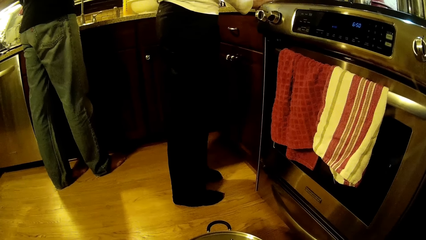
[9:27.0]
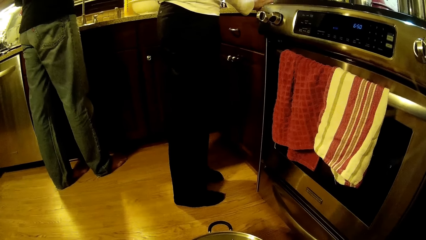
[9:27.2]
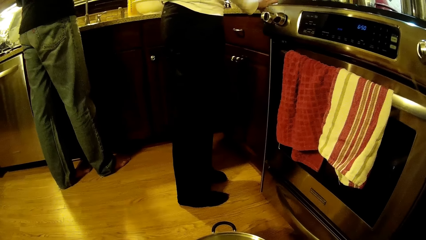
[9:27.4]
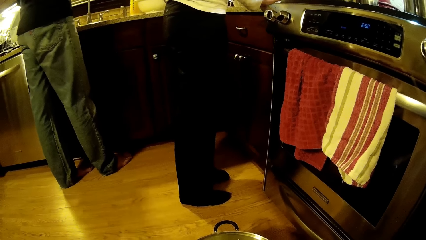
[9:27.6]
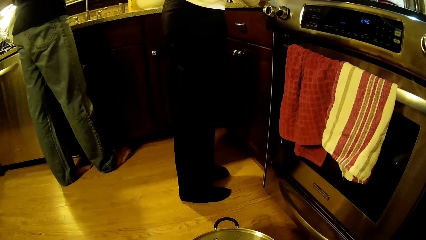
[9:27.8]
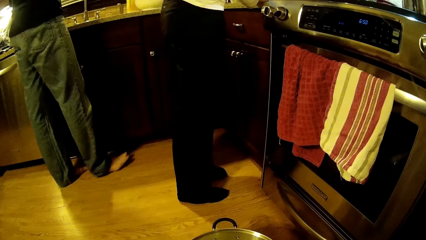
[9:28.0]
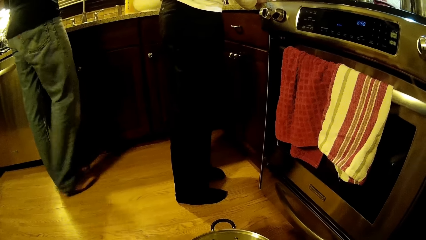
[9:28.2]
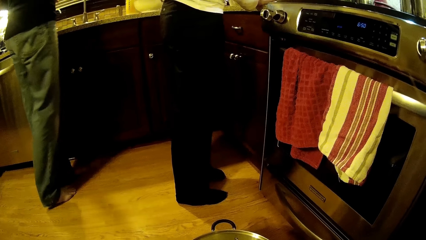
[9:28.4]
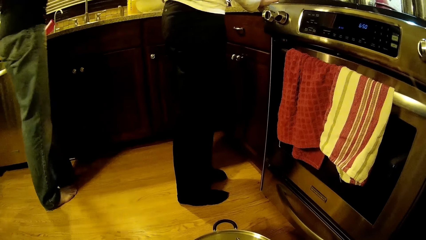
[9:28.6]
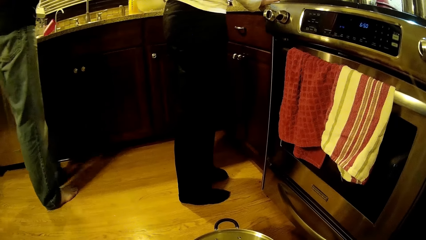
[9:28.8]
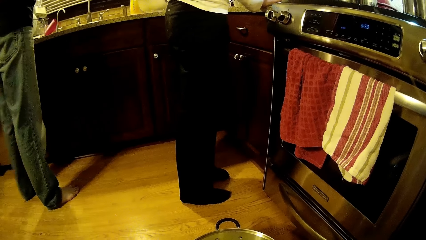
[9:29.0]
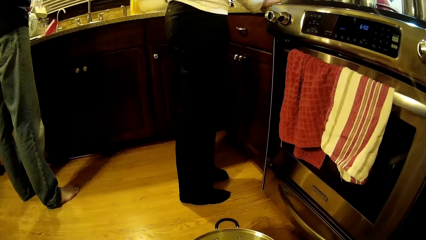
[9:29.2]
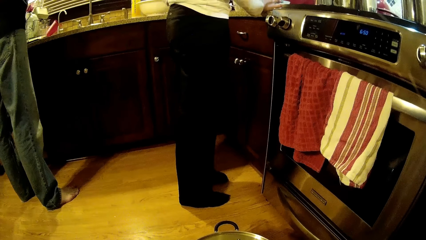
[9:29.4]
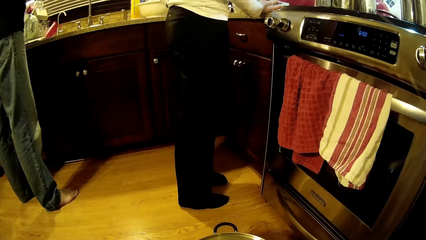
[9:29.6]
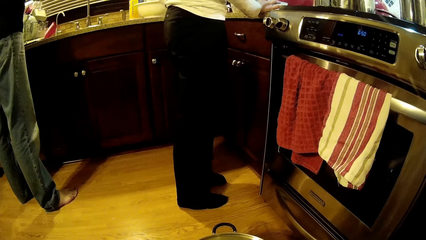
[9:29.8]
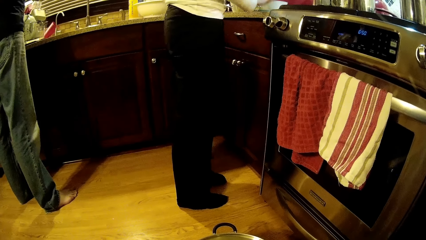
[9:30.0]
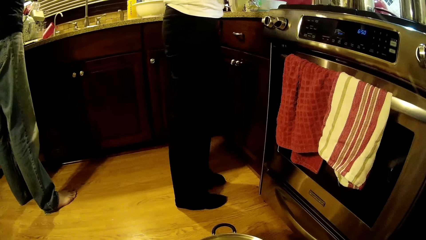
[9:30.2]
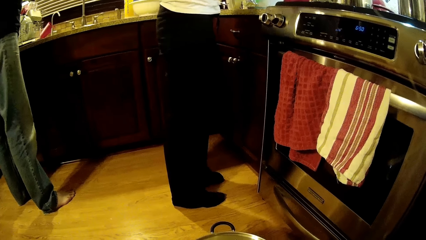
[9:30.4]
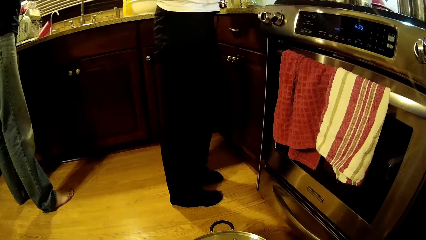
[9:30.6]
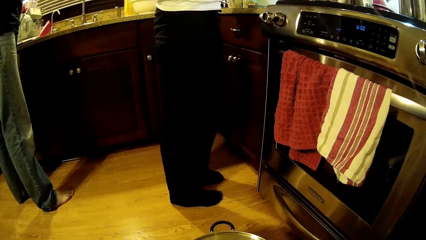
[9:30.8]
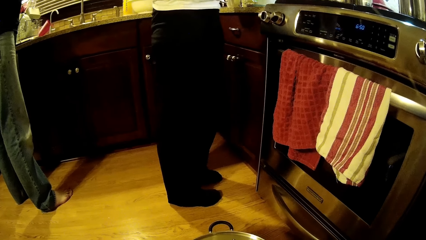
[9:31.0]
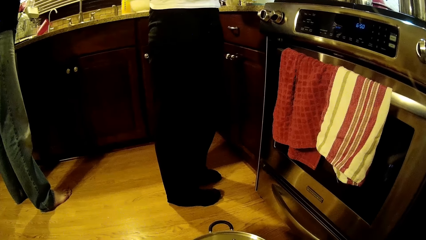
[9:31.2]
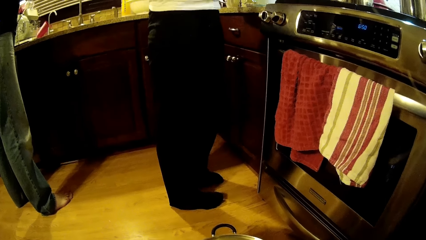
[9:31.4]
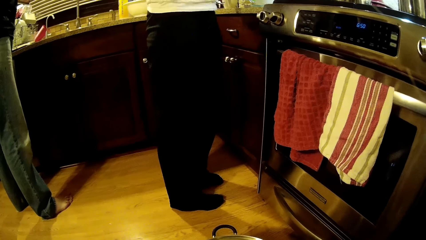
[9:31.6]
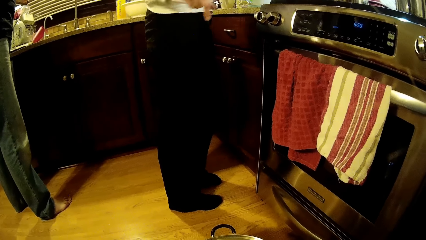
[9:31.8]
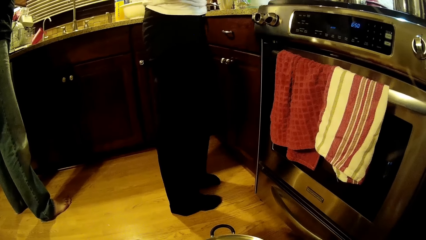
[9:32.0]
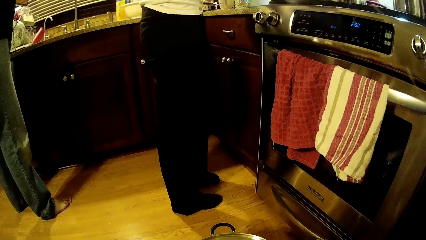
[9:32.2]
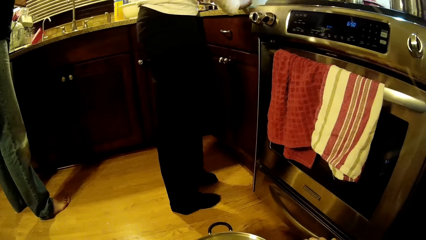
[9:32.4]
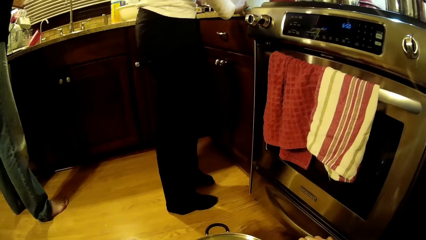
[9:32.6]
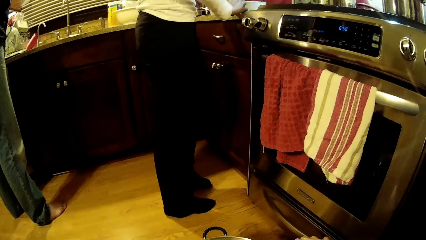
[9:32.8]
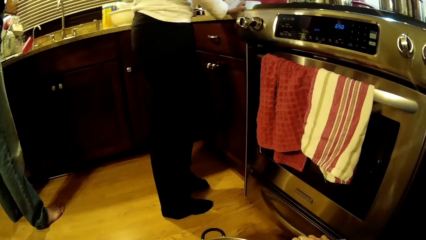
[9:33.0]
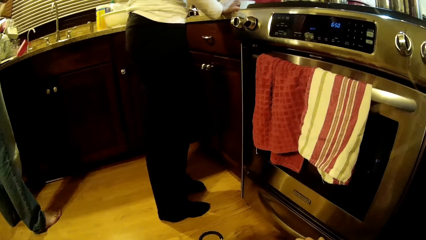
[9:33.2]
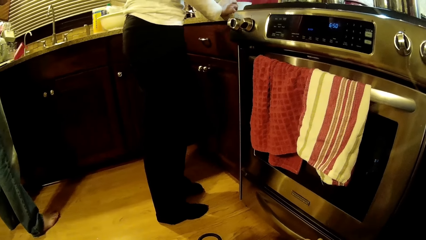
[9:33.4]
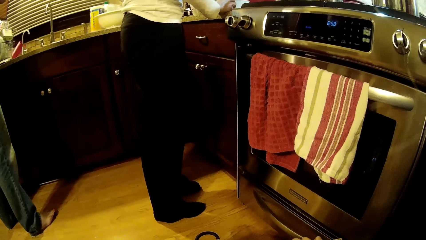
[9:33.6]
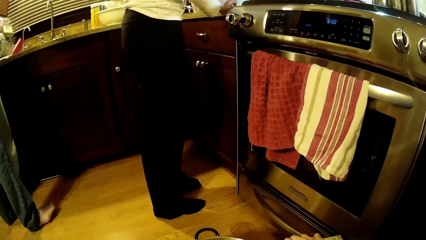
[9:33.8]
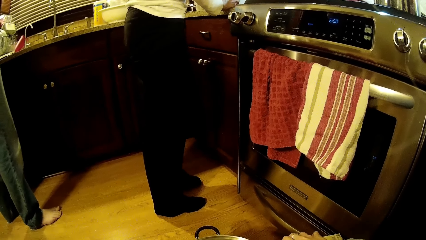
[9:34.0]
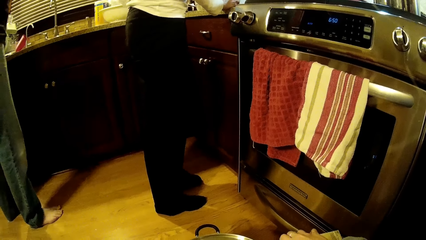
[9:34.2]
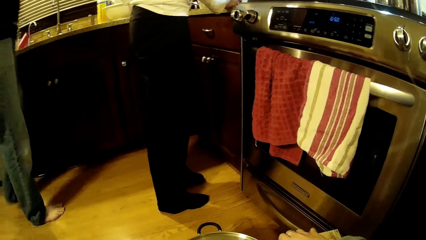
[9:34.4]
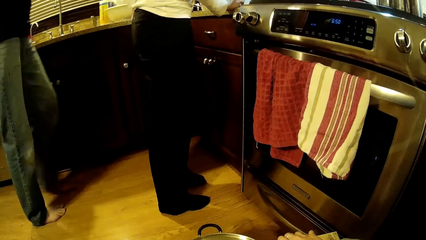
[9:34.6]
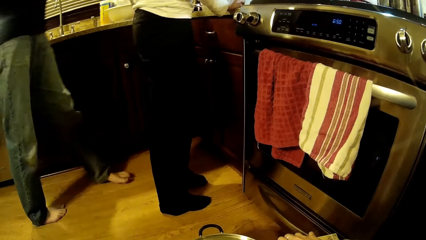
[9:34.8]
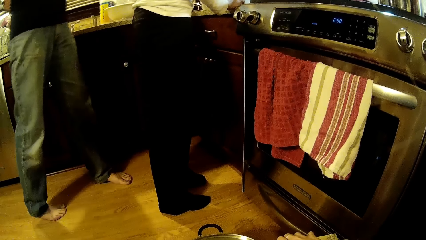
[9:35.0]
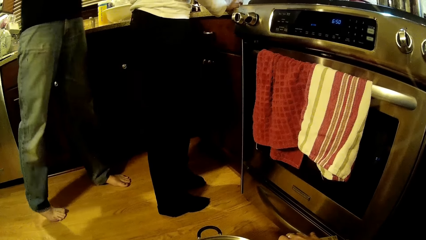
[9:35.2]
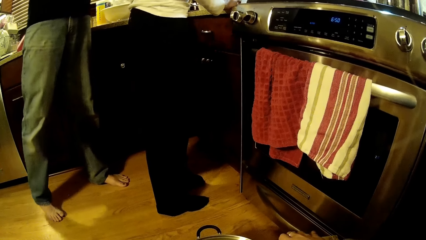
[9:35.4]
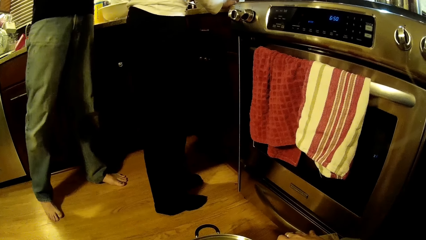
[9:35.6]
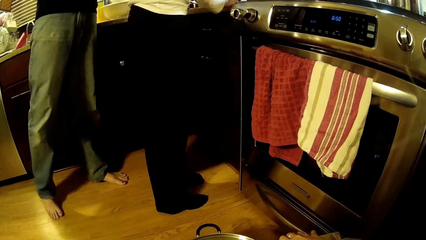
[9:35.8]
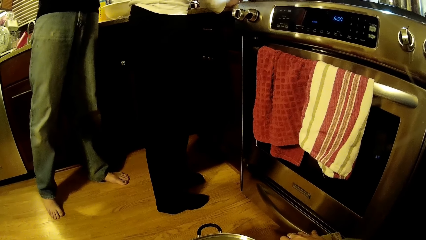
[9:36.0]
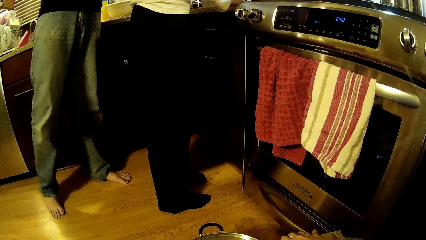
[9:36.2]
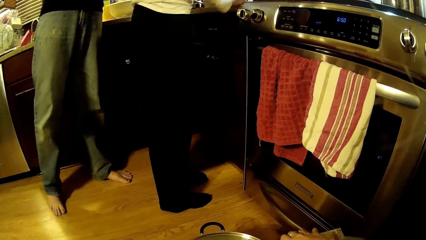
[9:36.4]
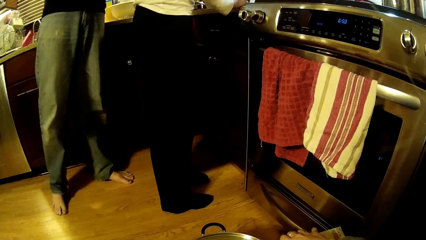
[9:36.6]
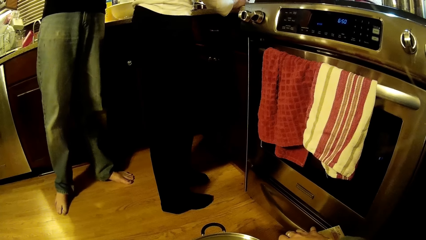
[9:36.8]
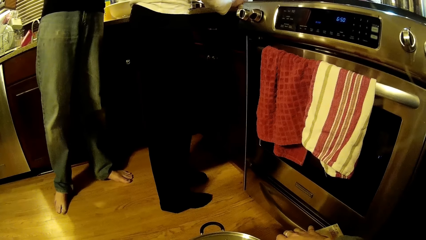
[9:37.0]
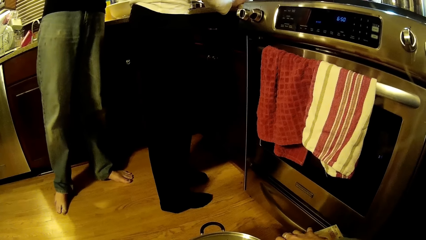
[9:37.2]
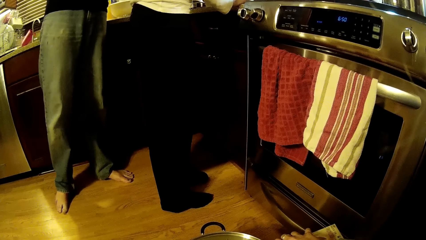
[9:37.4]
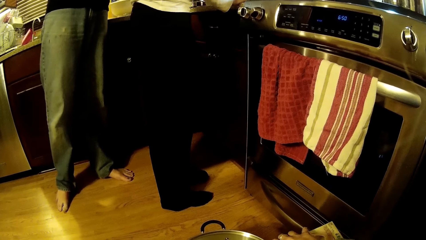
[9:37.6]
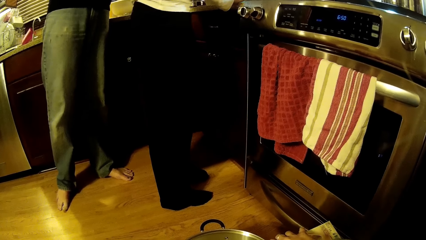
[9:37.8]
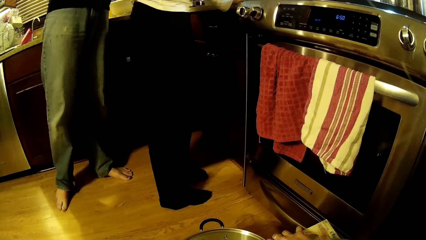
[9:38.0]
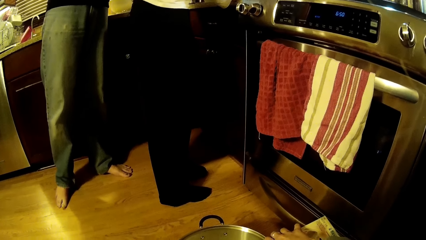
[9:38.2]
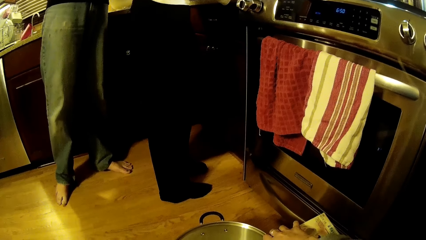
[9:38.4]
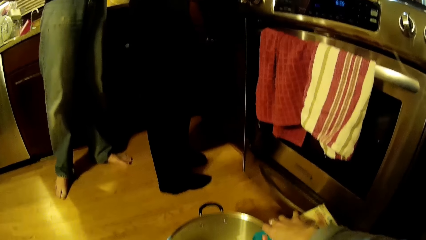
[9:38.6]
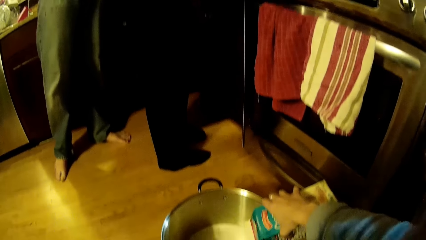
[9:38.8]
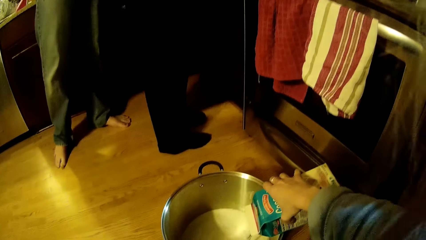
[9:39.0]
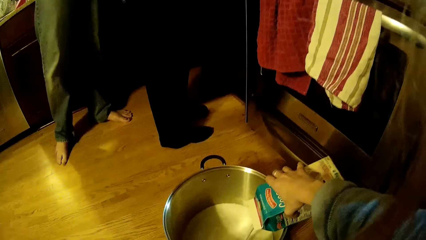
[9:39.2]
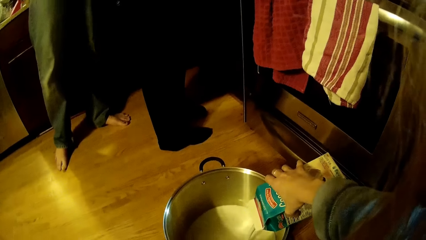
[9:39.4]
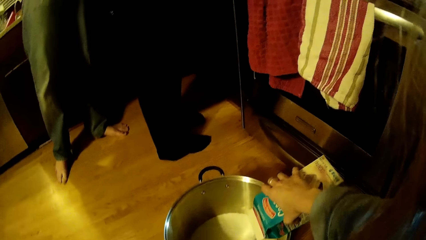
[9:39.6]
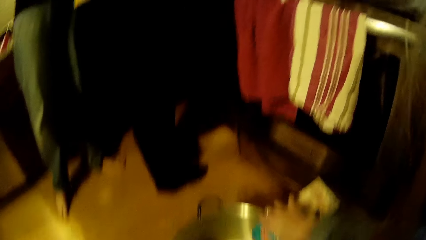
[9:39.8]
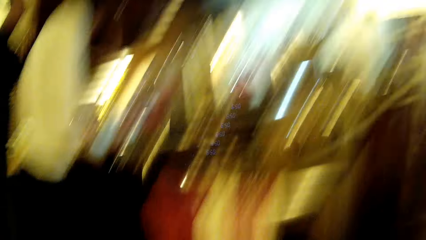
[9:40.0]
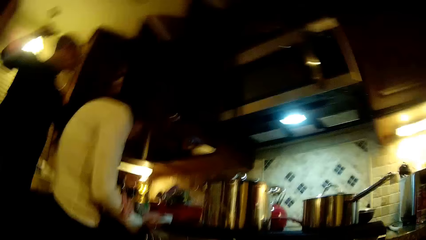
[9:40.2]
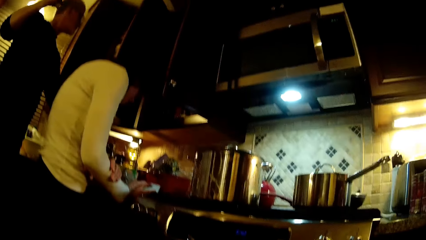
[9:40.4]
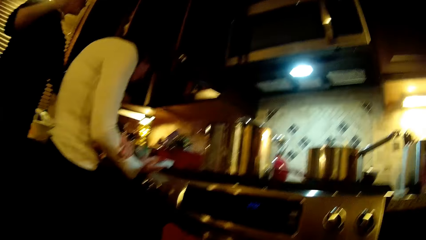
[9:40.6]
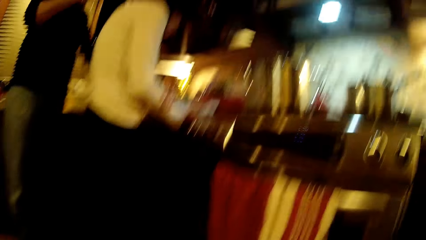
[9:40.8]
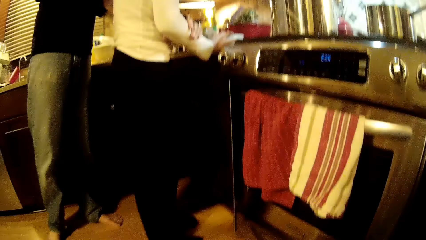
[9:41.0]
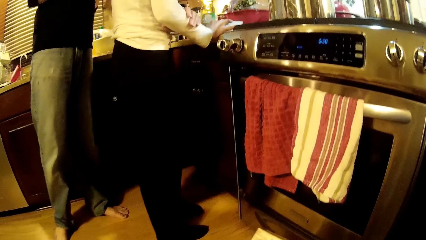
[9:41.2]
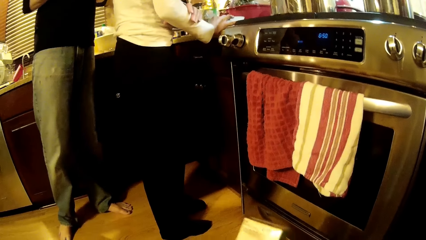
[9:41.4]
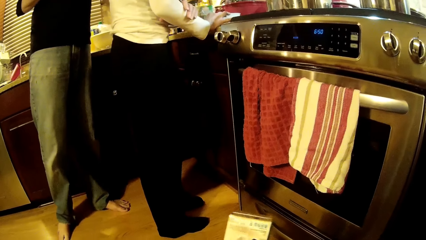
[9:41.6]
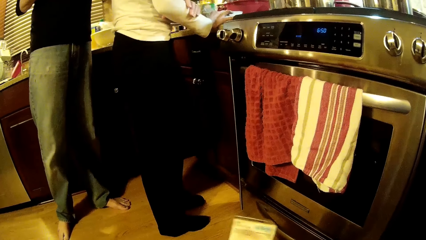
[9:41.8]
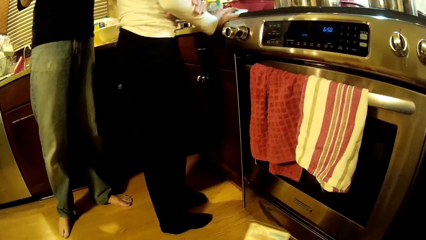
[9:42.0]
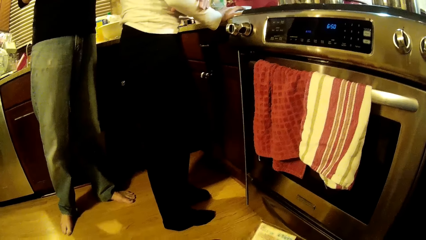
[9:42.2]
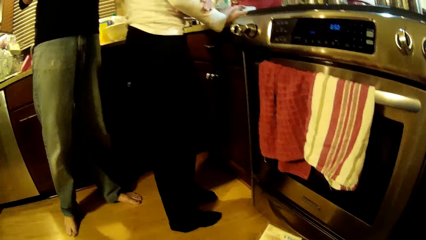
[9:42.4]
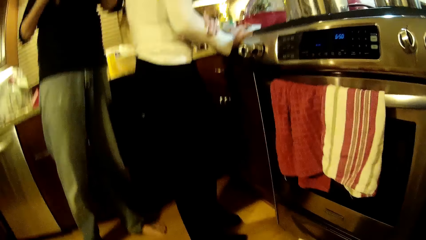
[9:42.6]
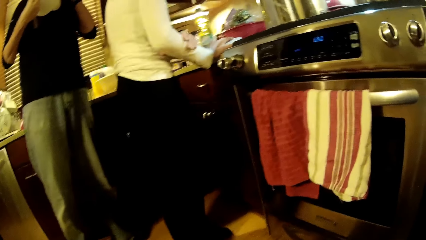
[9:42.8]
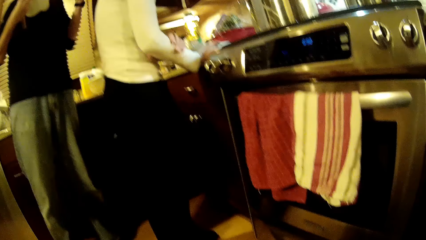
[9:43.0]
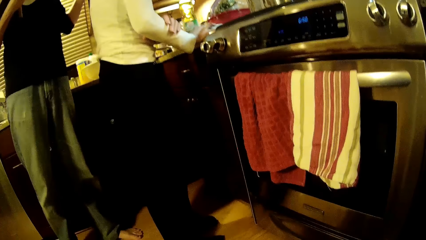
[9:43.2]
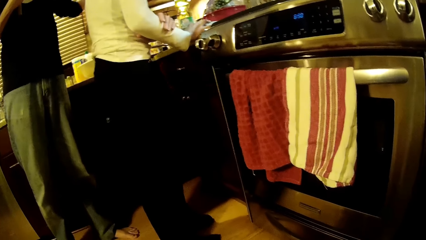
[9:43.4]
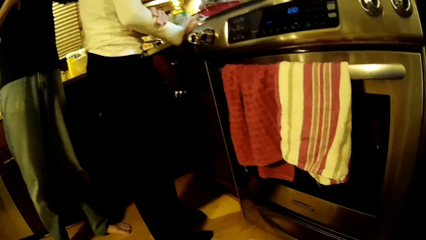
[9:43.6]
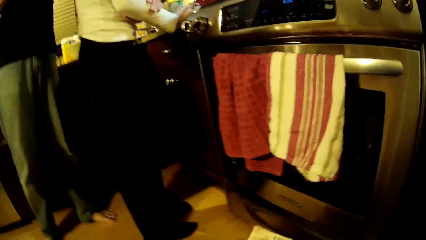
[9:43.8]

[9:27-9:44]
The camera wearer looks around. They pour milk into the cooking pot. A man operates a phone. The man puts a hand up.
